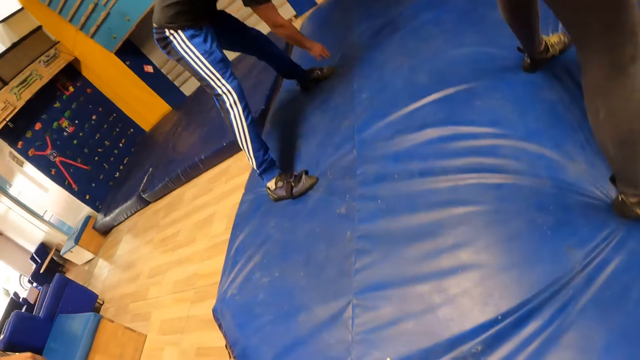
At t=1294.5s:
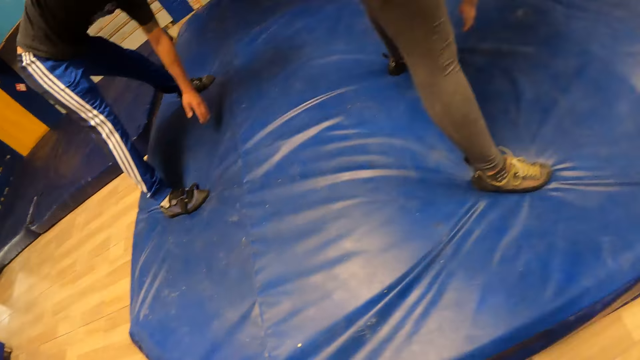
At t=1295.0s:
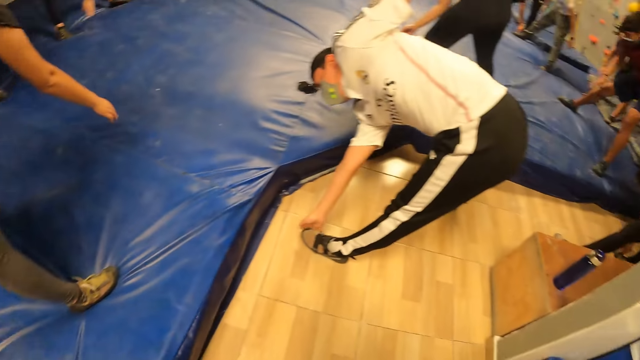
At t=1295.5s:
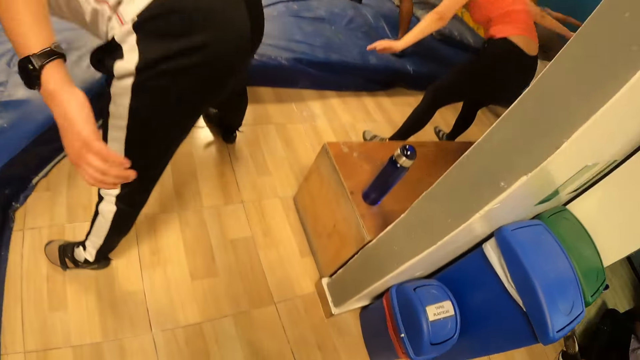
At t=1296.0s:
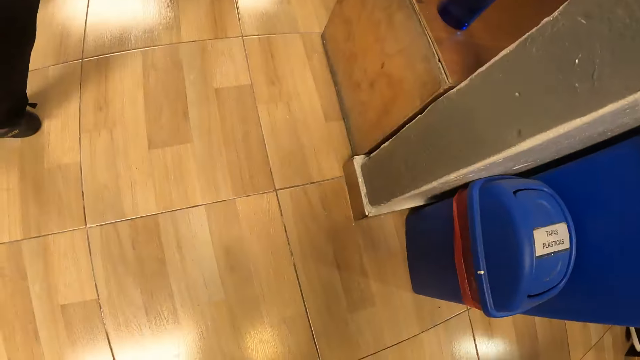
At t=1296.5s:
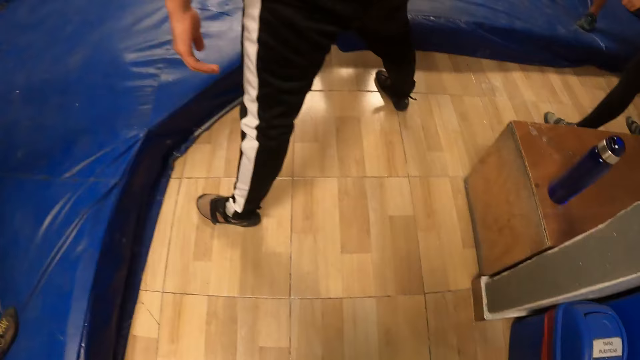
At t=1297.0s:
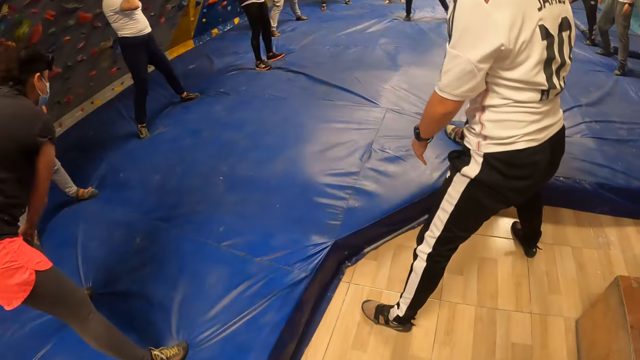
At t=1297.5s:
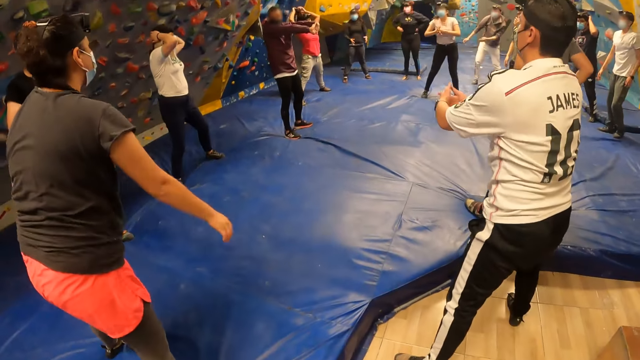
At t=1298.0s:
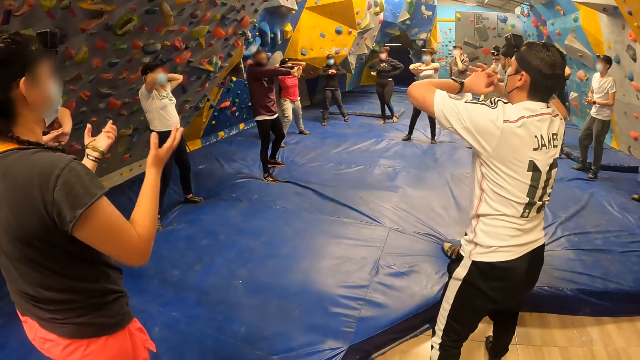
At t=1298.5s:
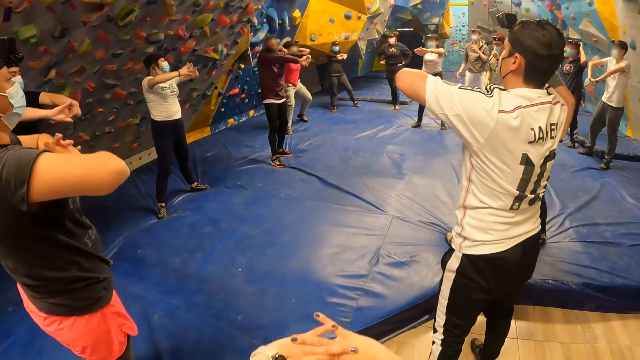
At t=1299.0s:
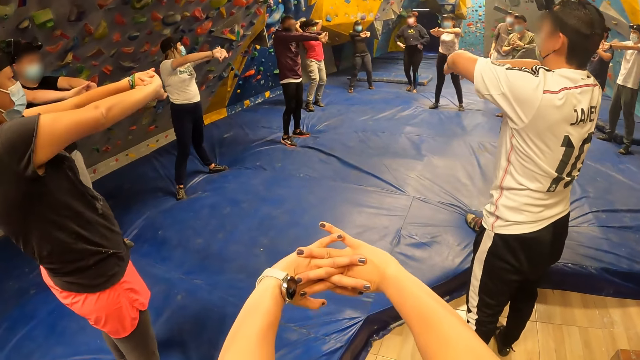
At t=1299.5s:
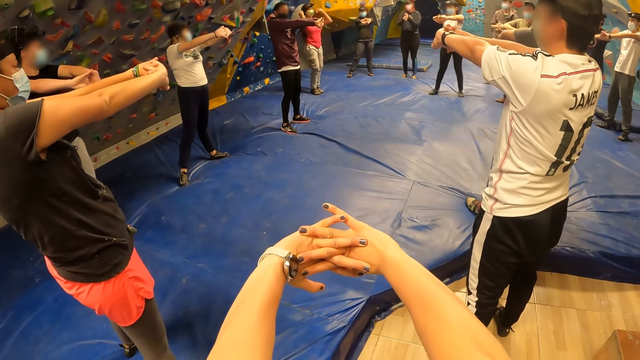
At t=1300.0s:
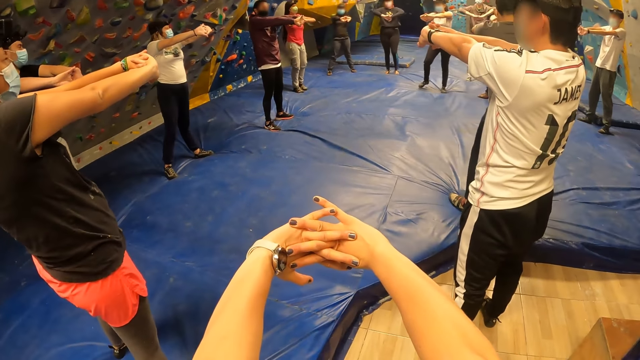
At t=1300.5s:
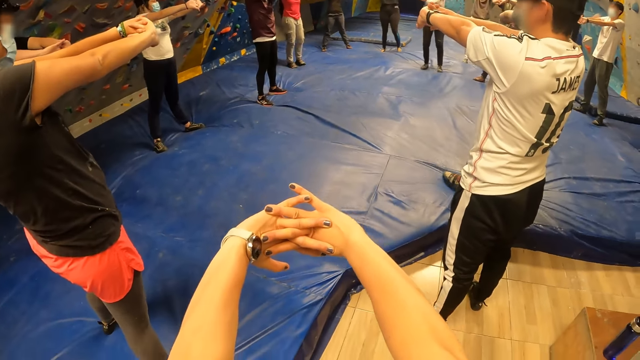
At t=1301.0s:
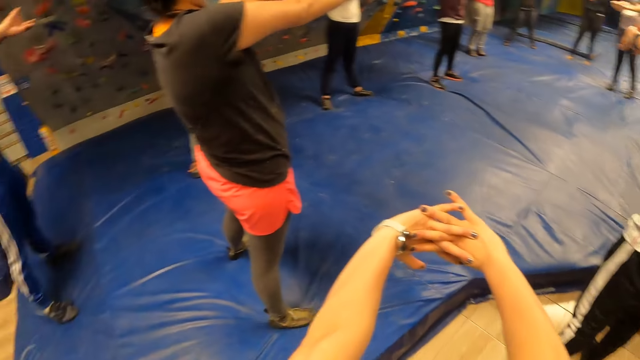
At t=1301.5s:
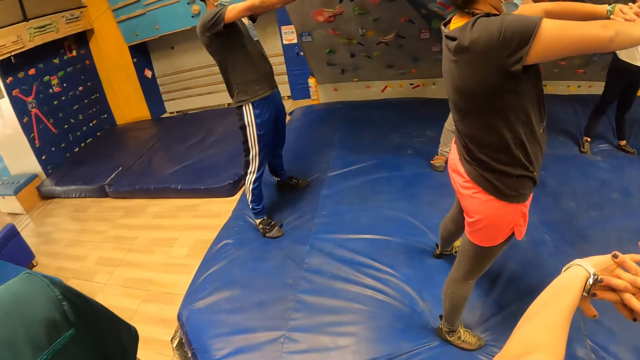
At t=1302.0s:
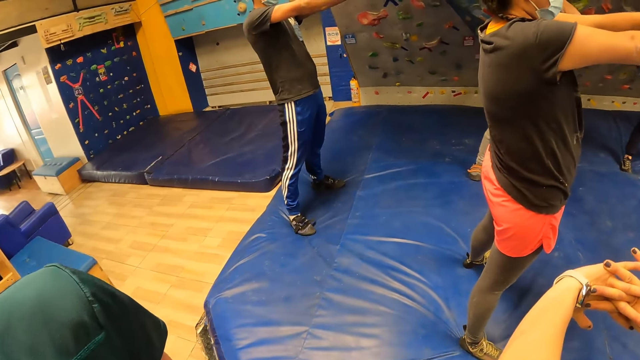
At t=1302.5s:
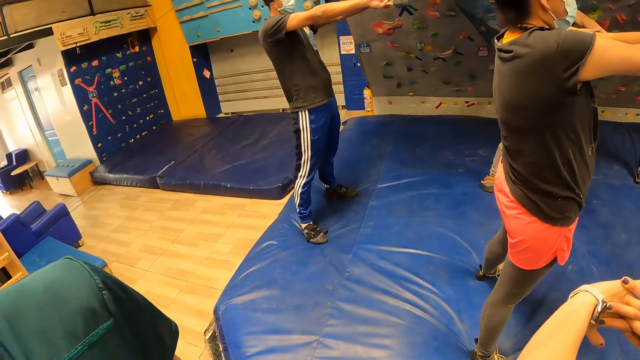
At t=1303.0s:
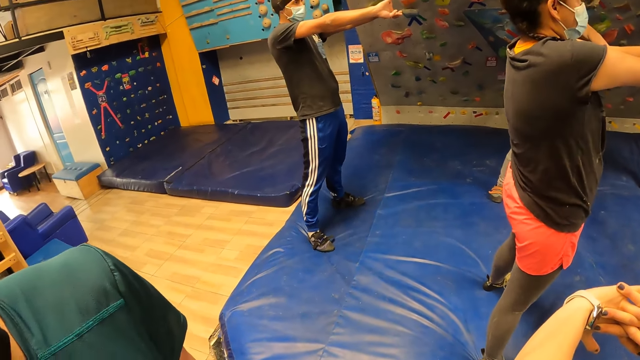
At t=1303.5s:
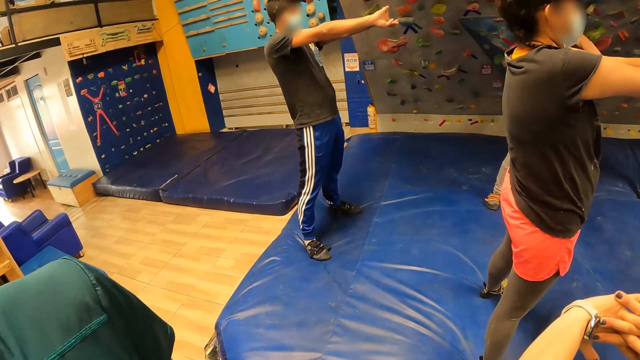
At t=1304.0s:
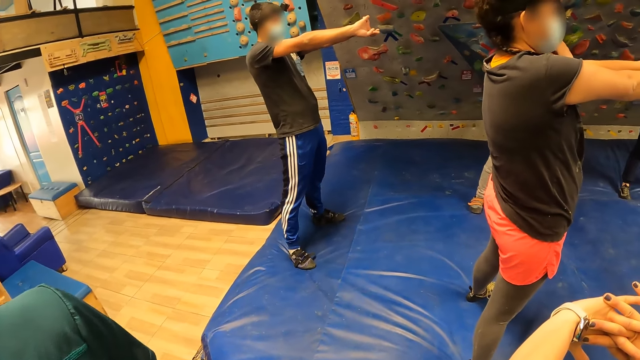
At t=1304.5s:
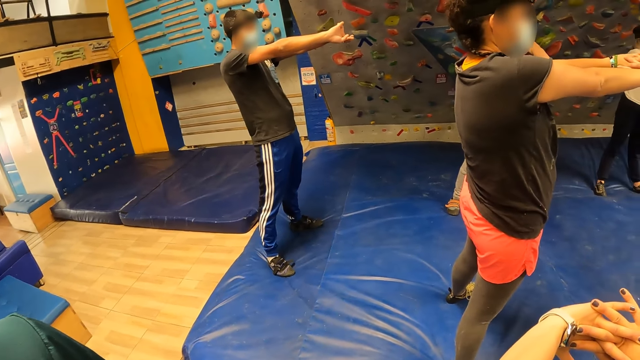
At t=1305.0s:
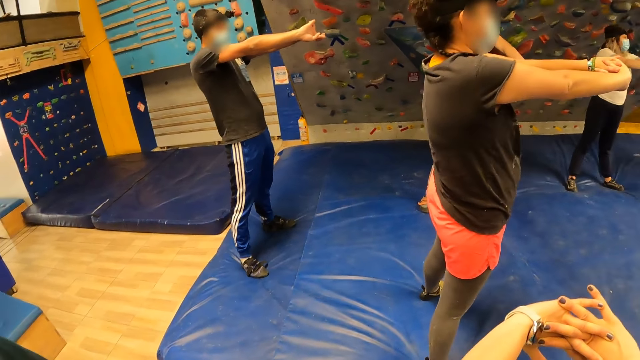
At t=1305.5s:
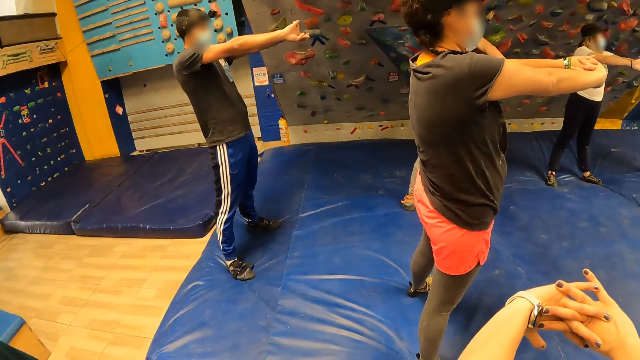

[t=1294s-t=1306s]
The camera wearer looks around. The man locks both of his hands together in front of him. The group locks both of their hands in front of them. The camera wearer locks both of her hands in front of her. She stretches the hands. She stretches the hands again. She looks around. She stretches the hands.

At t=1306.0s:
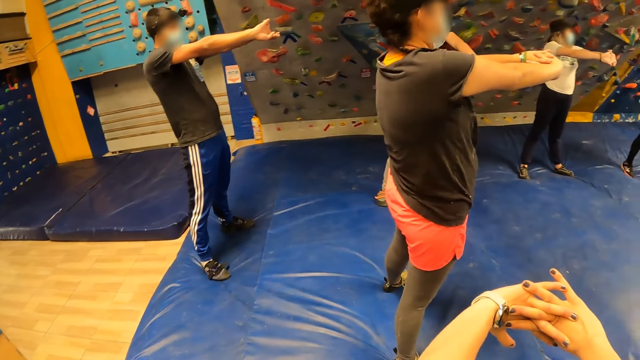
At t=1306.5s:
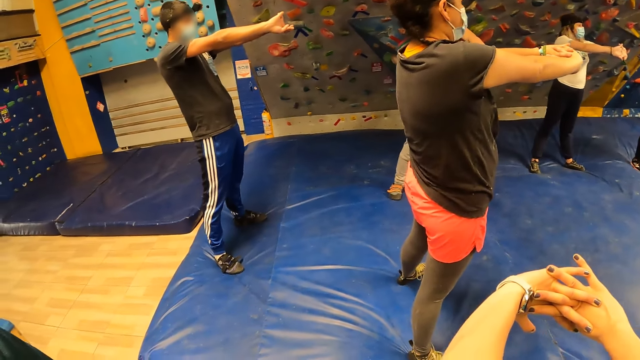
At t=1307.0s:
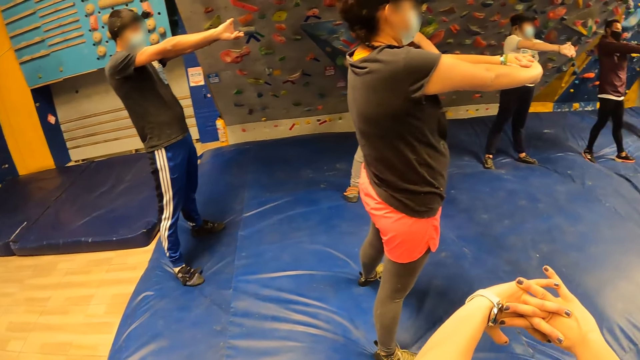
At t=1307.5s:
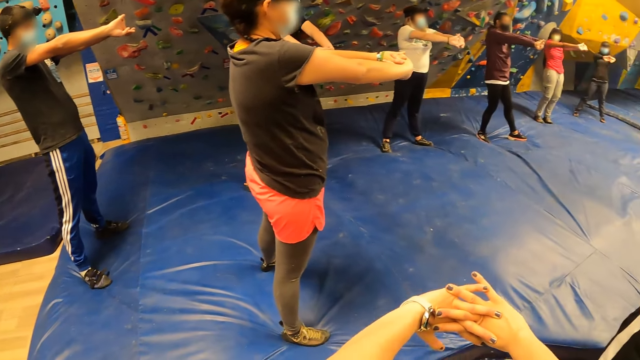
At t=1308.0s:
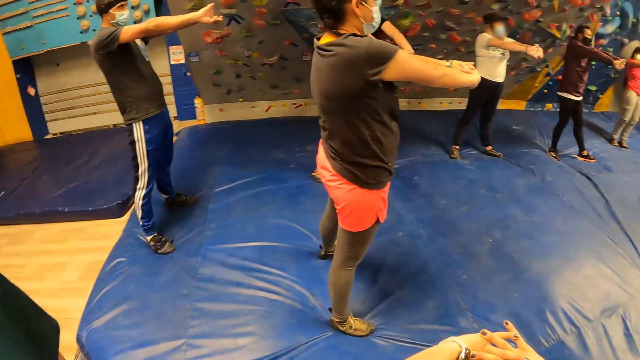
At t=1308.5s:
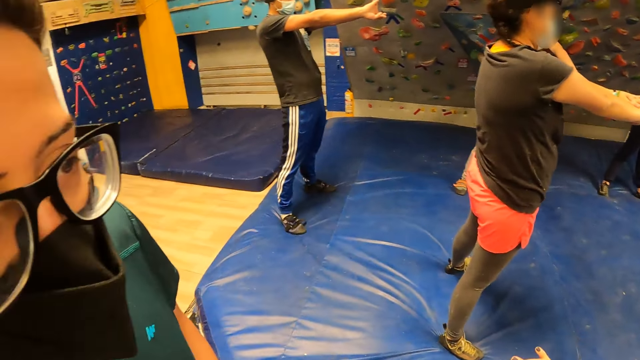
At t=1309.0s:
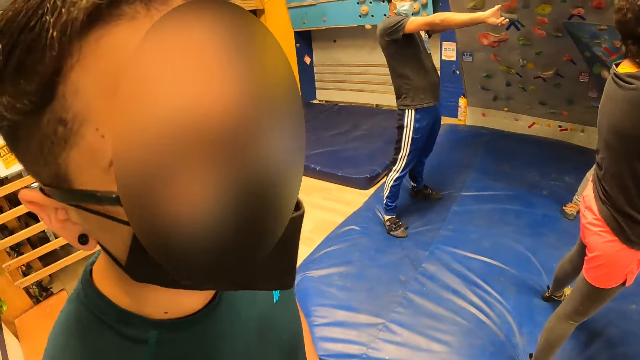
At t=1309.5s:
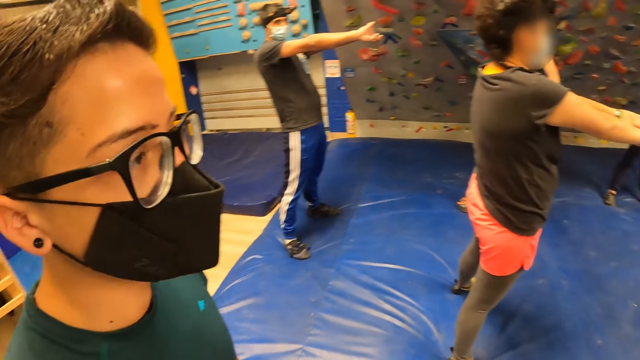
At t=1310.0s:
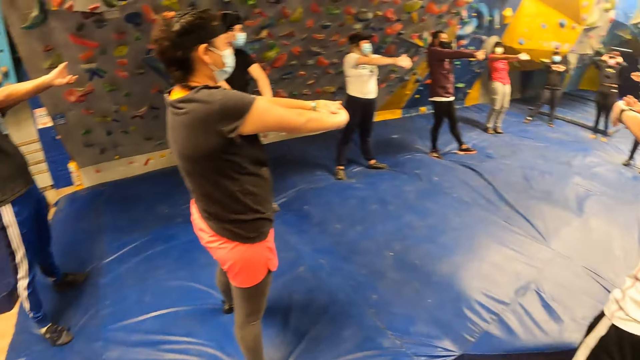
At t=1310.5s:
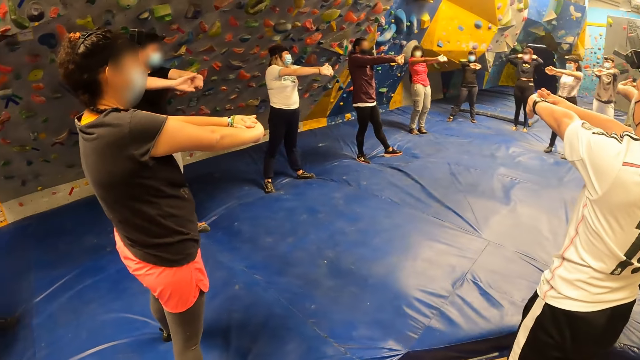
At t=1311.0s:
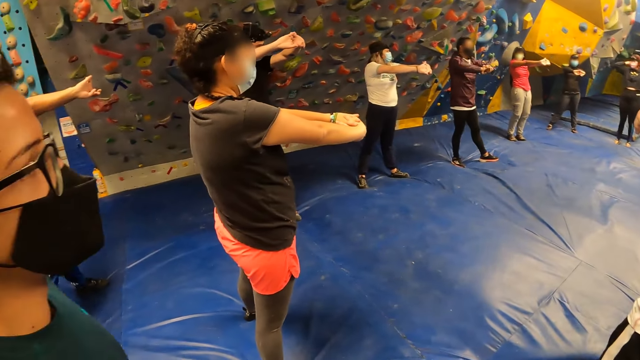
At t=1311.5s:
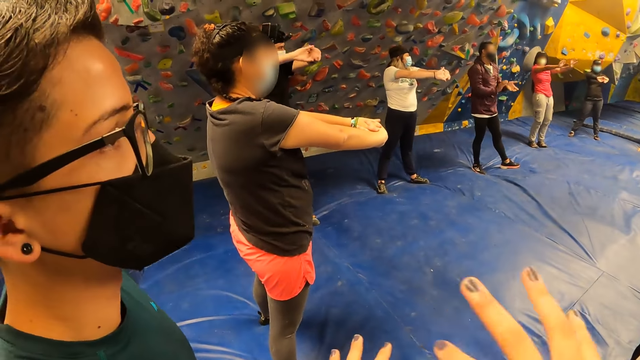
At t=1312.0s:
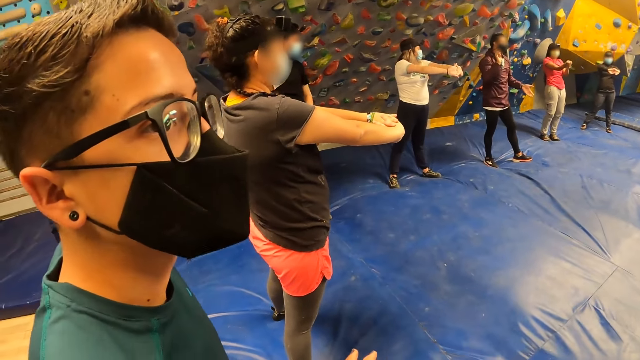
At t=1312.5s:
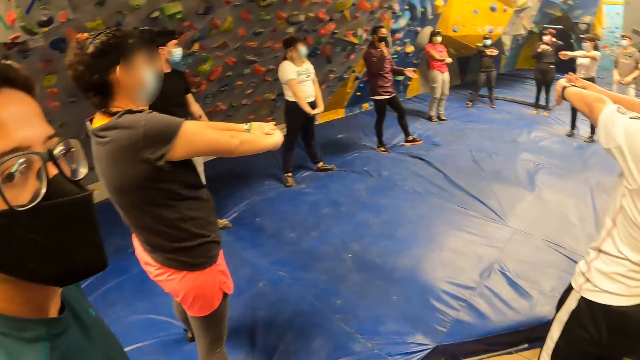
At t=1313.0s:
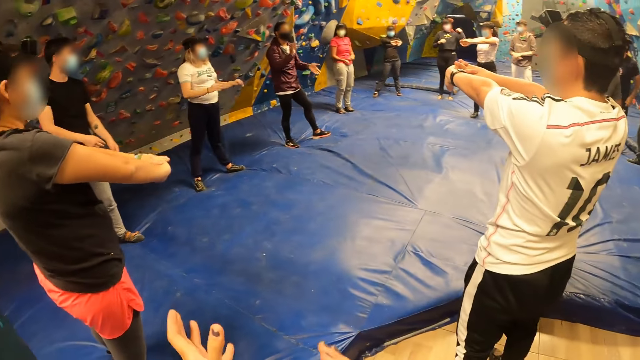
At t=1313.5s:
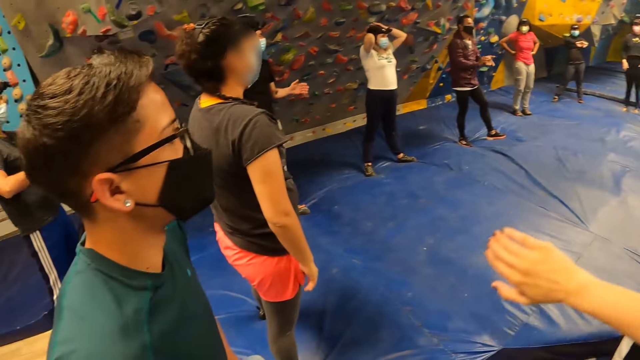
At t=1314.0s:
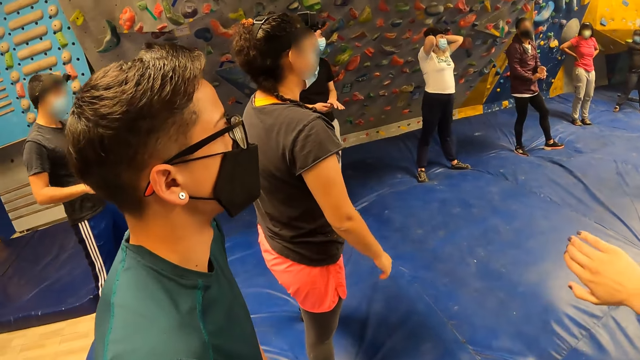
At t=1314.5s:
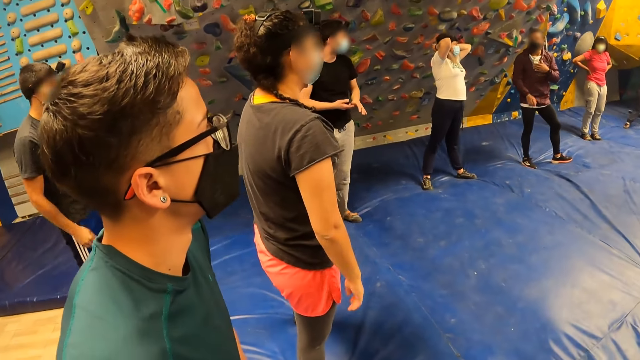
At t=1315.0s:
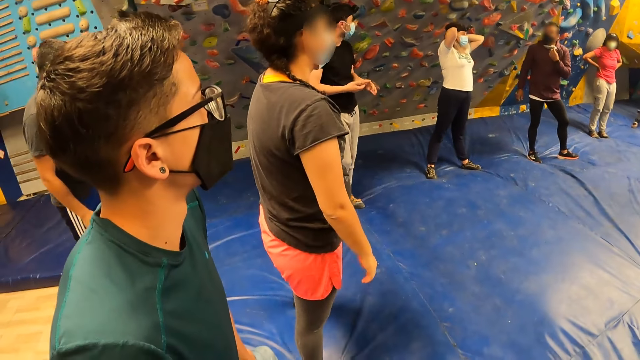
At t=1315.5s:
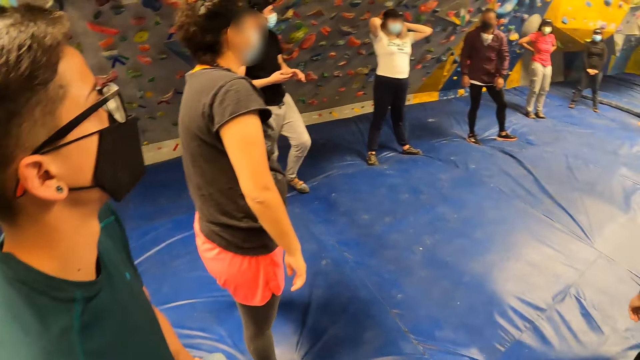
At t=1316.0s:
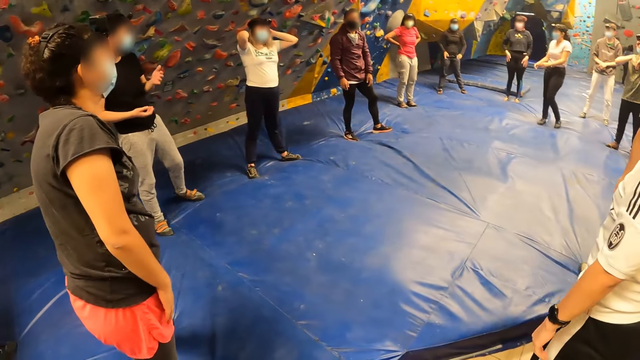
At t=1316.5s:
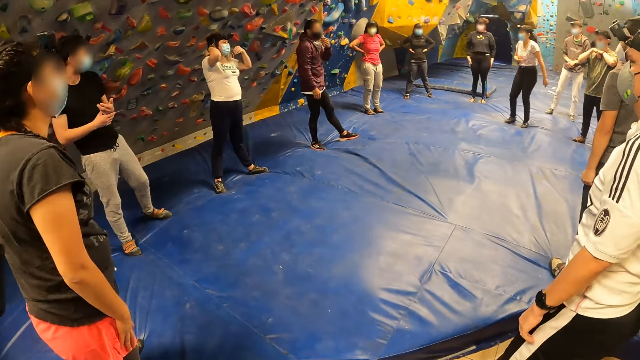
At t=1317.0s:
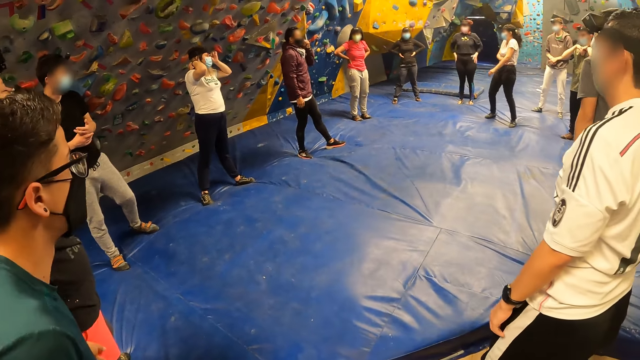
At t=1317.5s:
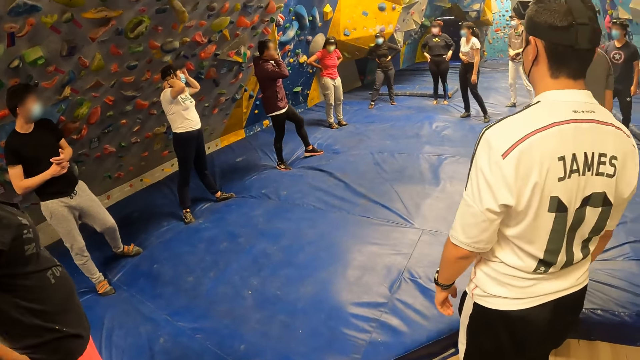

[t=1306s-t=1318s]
The camera wearer stretches the hands. They look around. They look at the man. The man claps his hands. The camera wearer looks around, looks at the man, and looks around. The man interacts with the camera wearer and the group of people.
